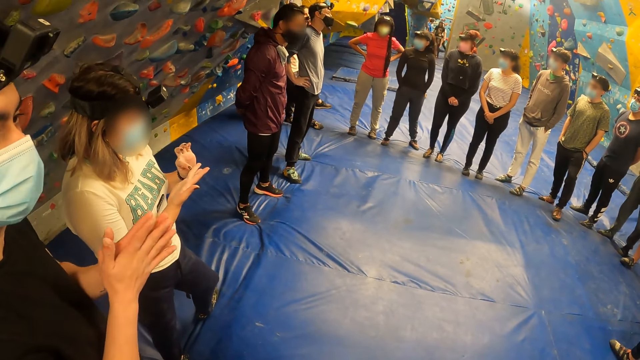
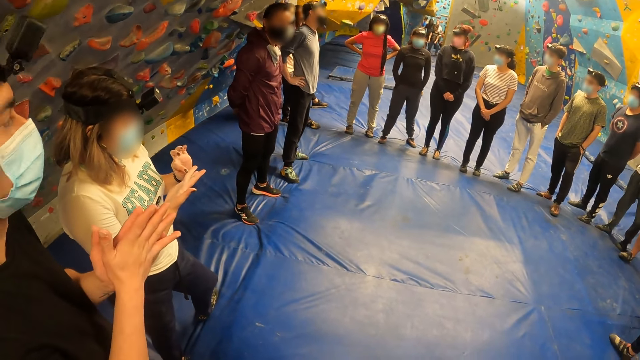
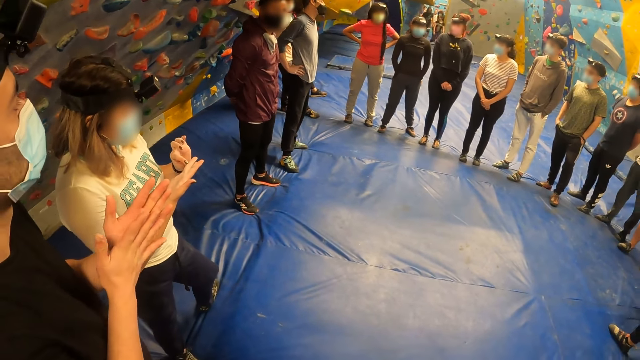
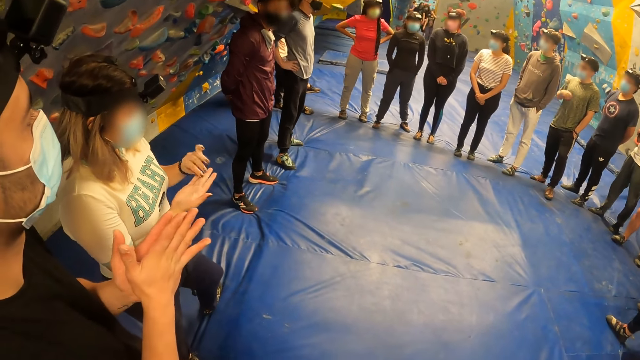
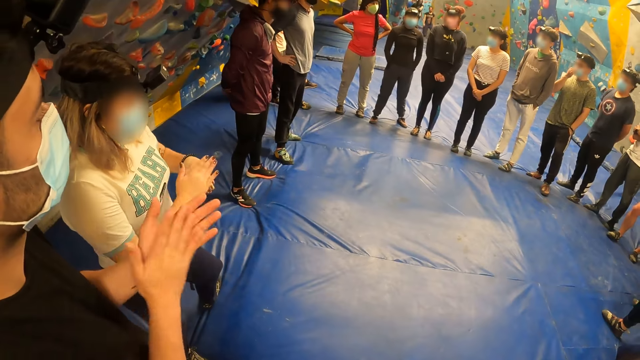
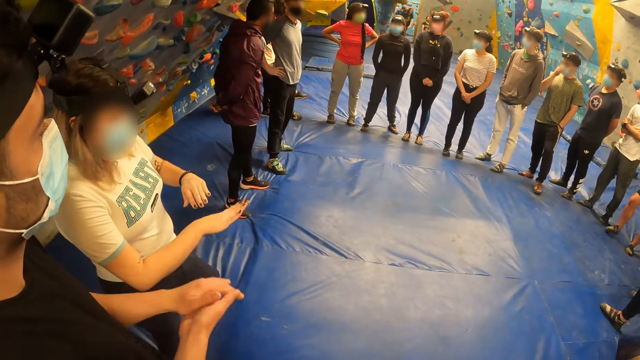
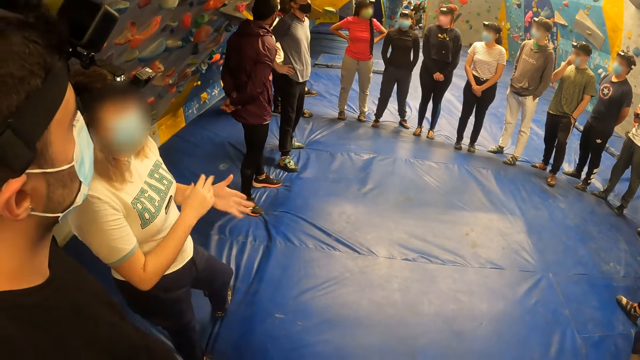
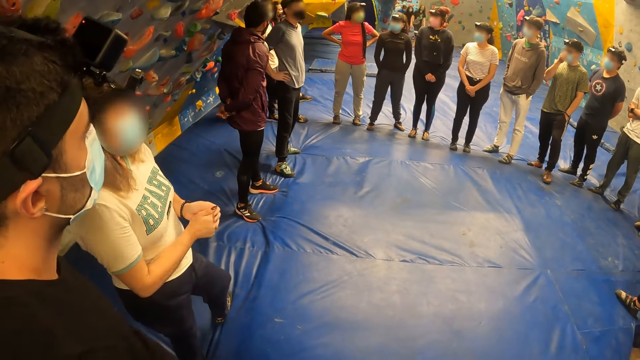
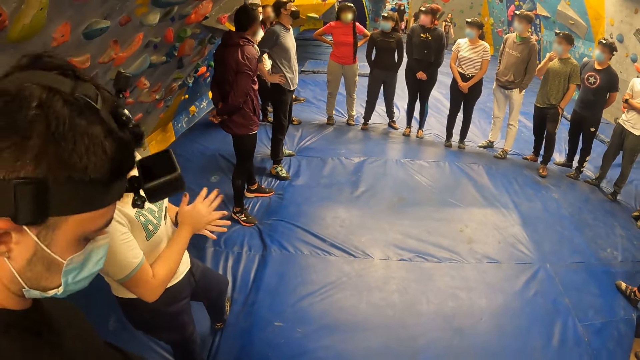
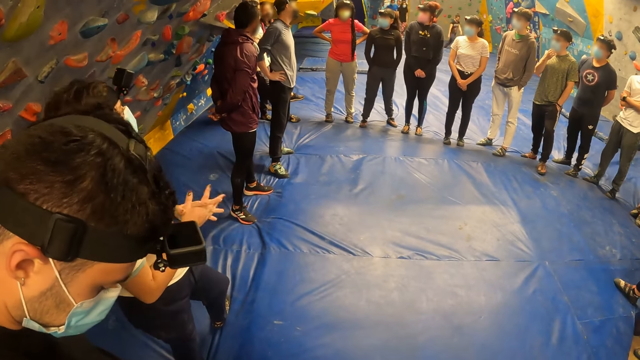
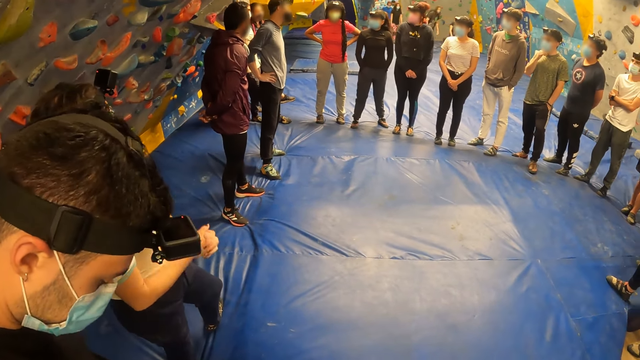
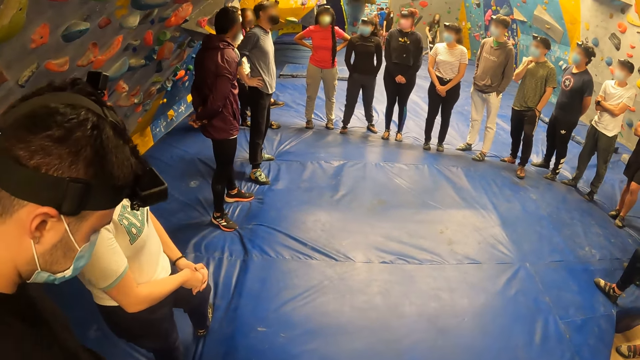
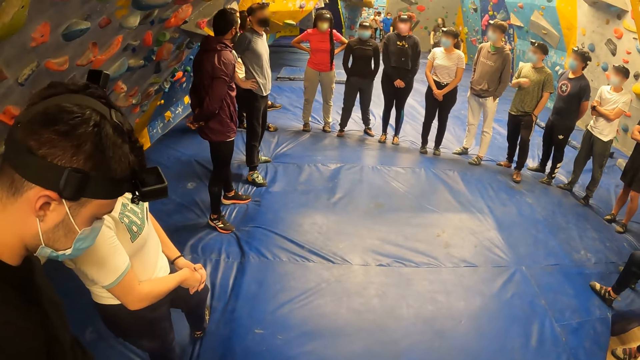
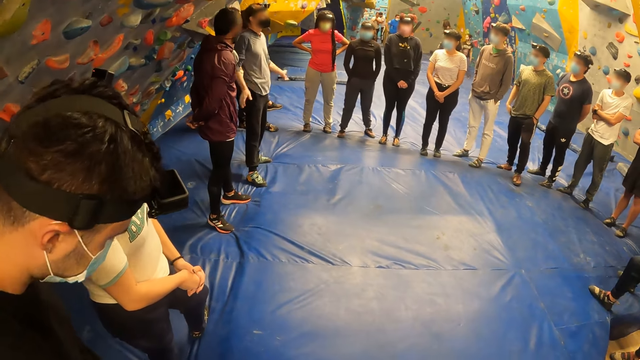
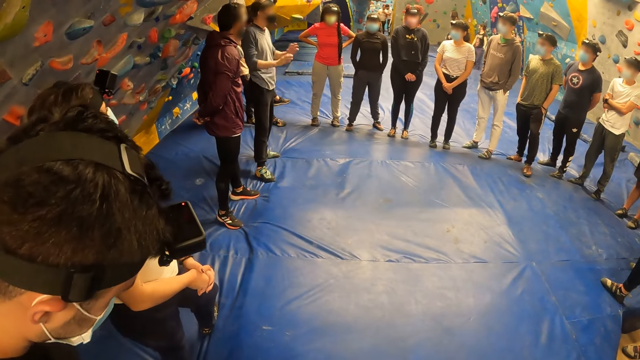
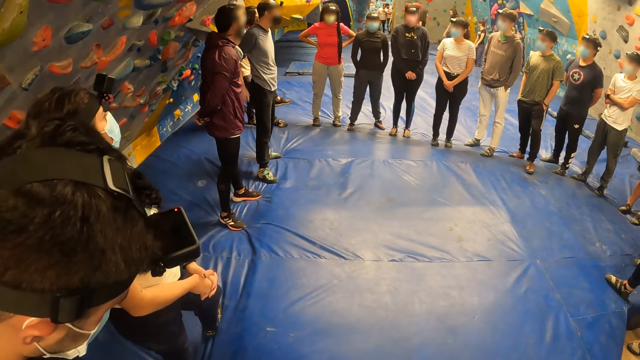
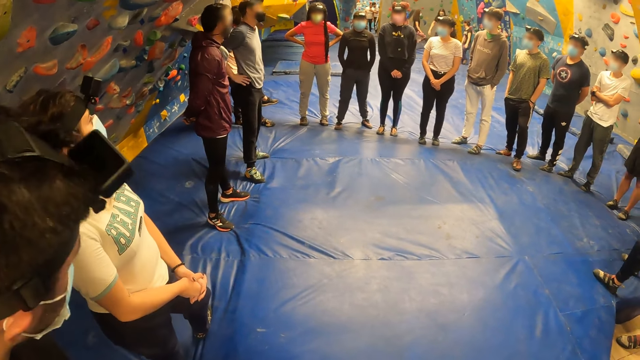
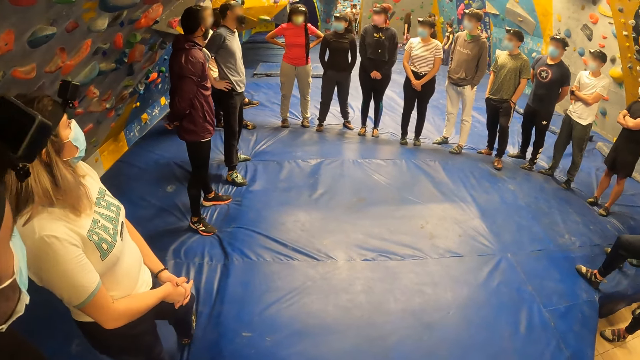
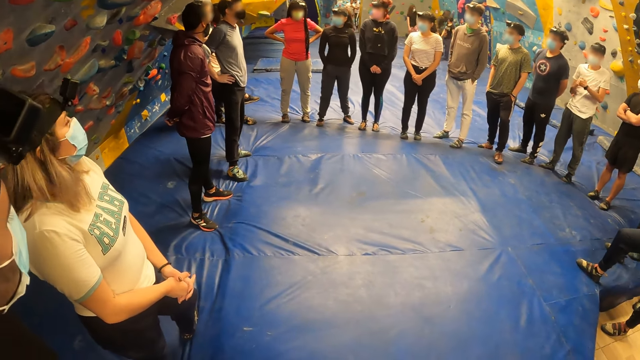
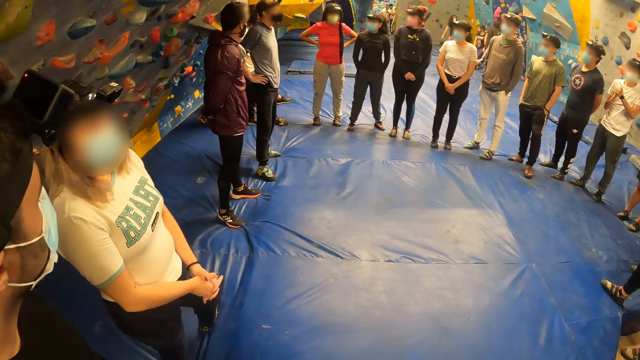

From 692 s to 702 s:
A man interacts with the group of people.

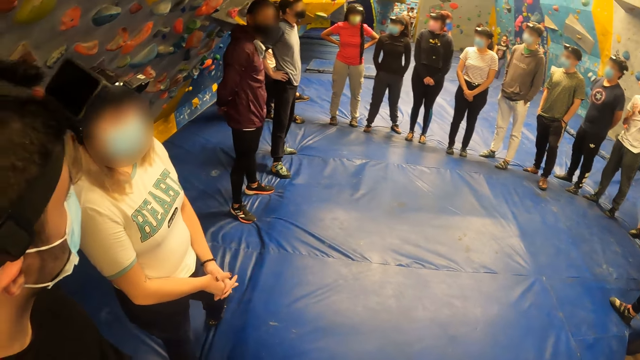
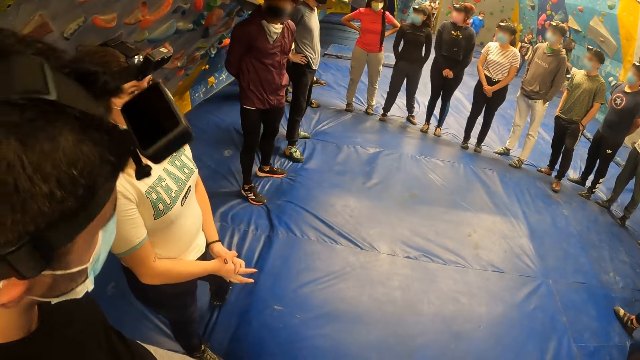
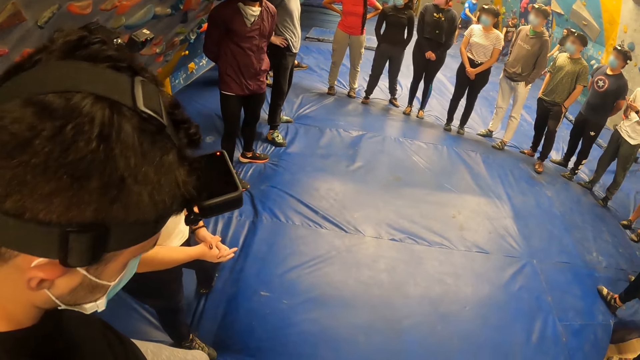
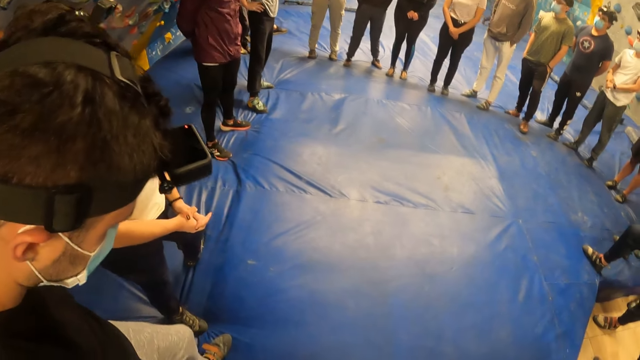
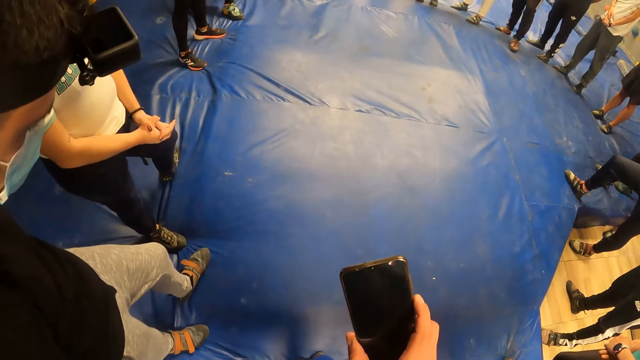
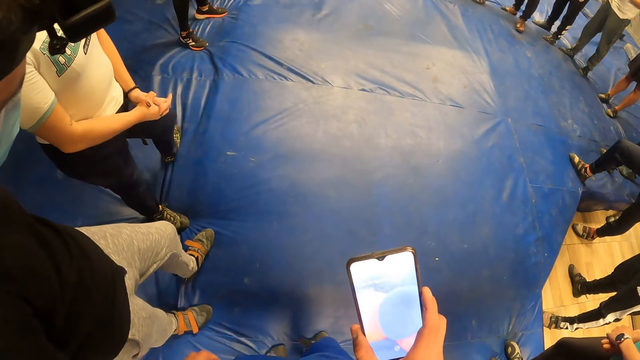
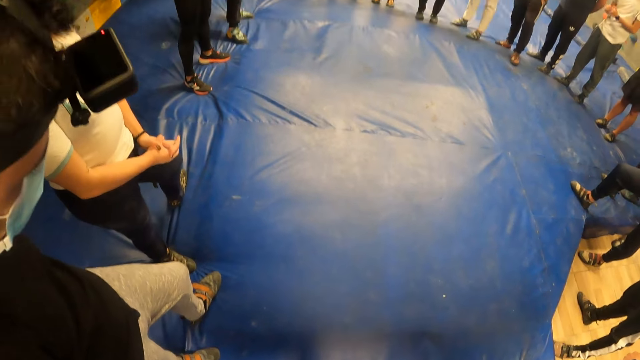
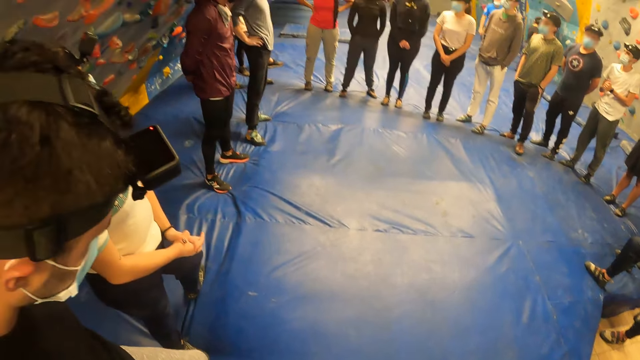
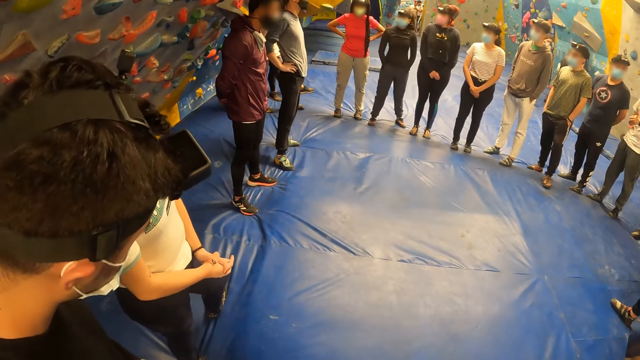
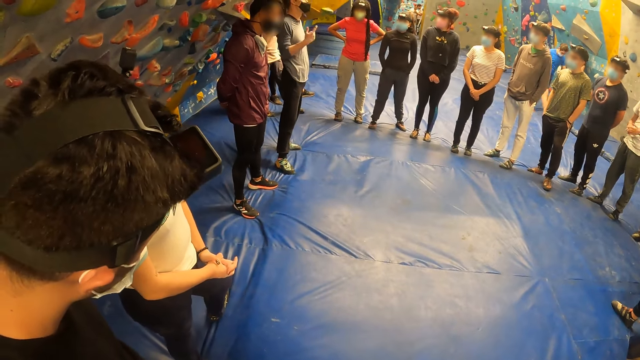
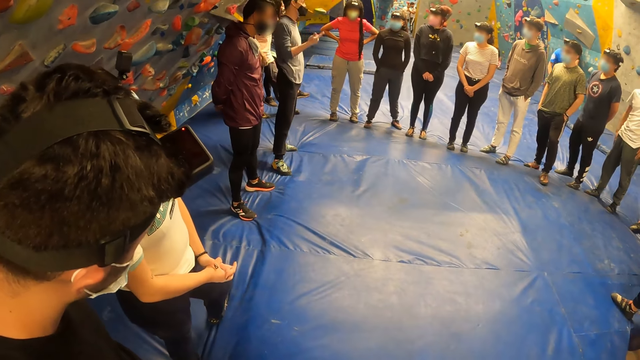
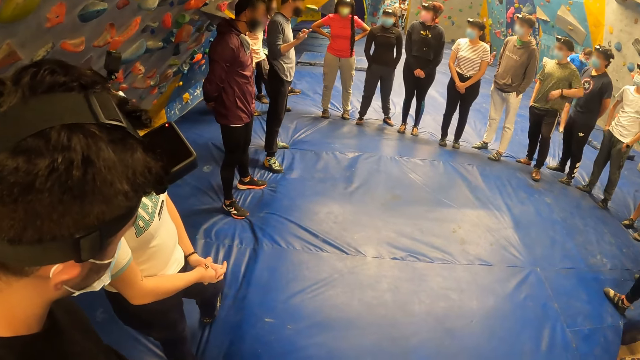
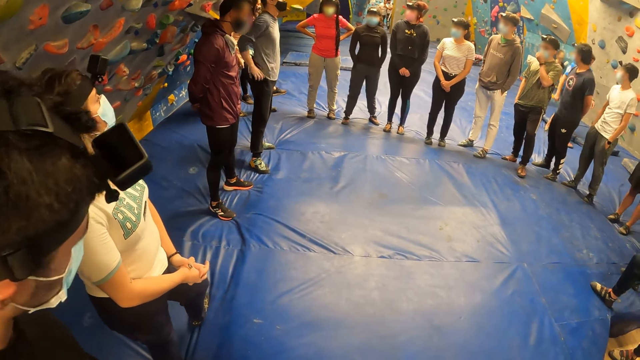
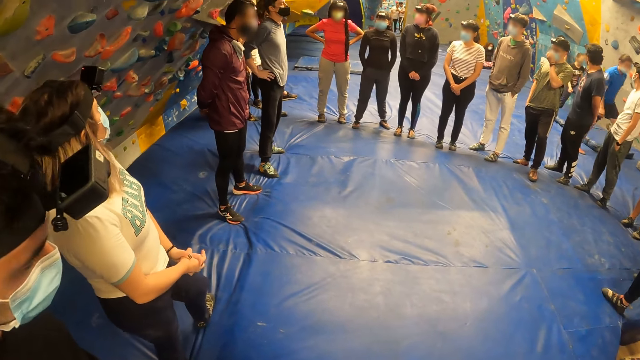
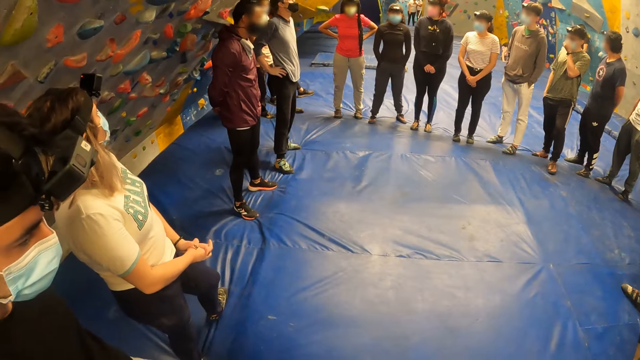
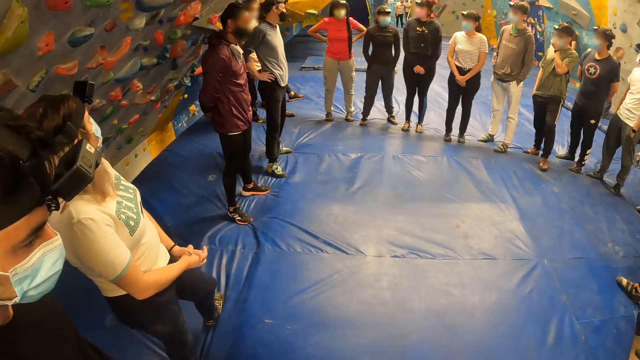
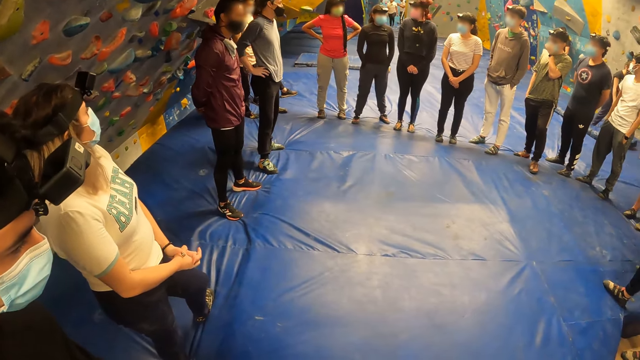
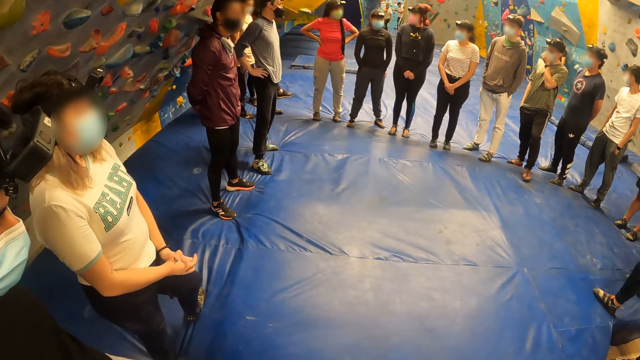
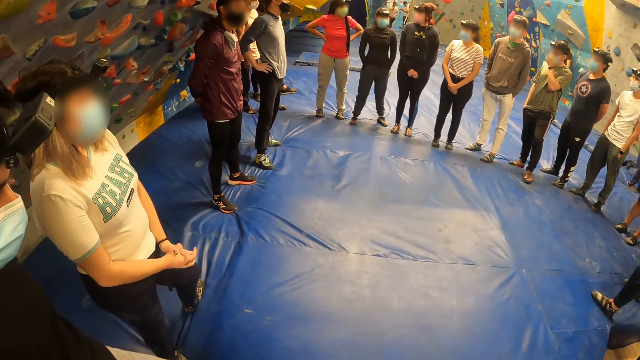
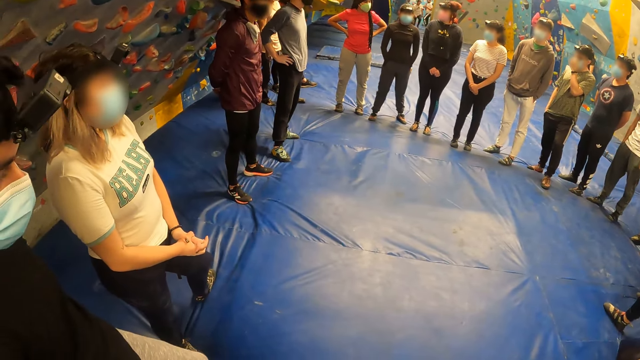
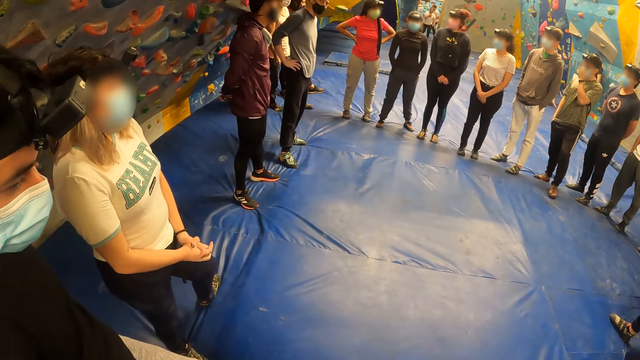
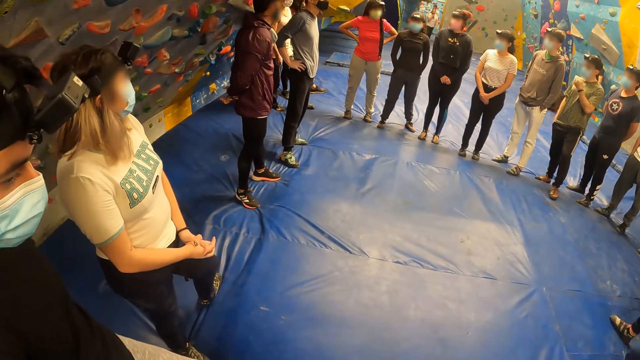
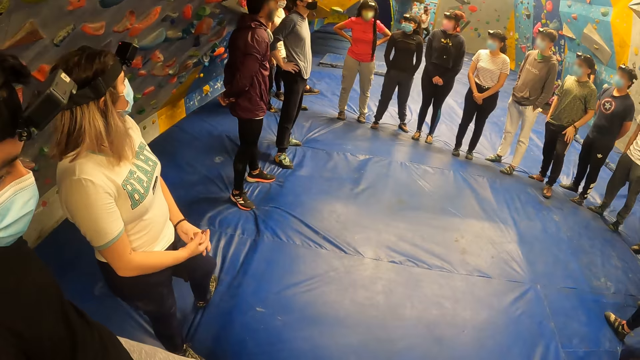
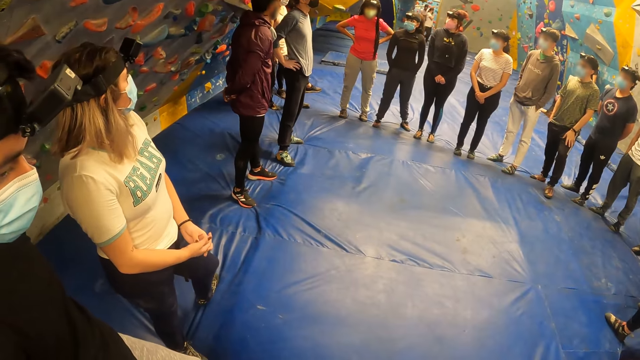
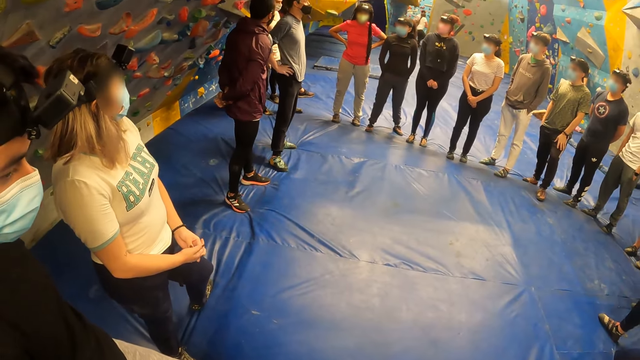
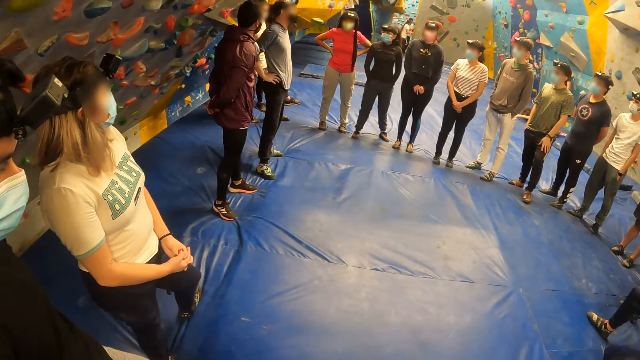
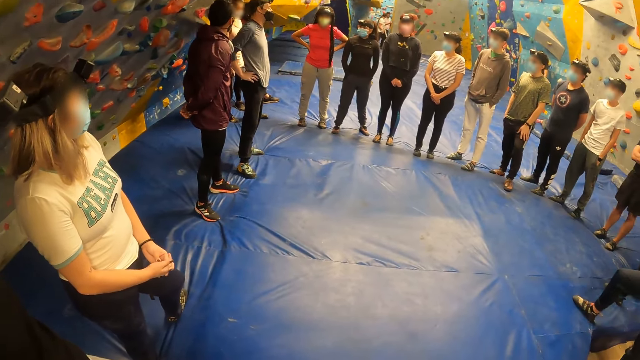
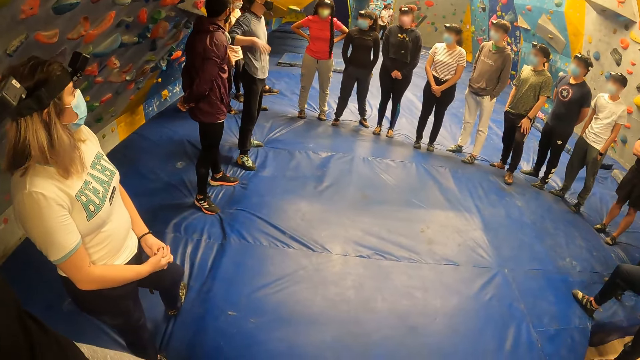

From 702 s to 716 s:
The camera wearer holds the phone. He checks the phone in his right hand. A man interacts with the group of people. The camera wearer looks across the room.
